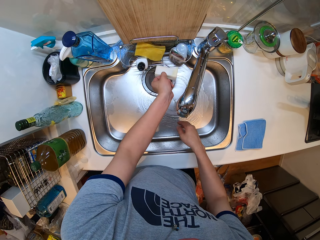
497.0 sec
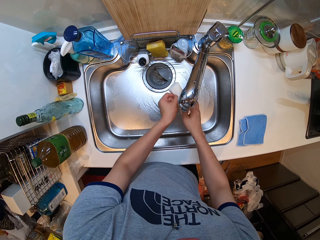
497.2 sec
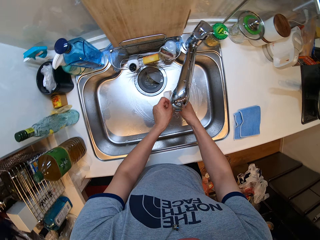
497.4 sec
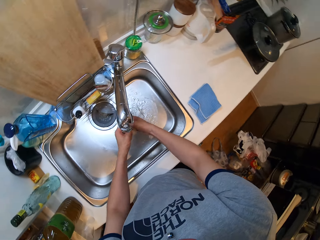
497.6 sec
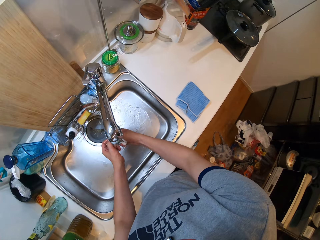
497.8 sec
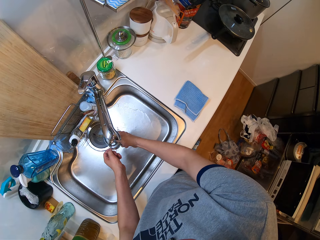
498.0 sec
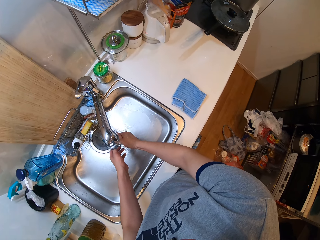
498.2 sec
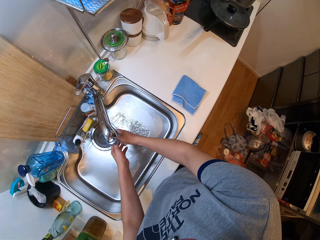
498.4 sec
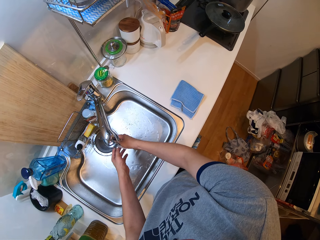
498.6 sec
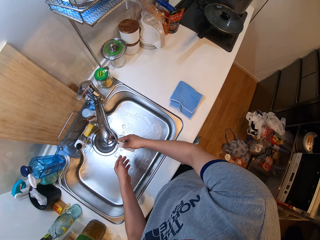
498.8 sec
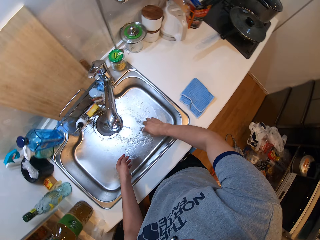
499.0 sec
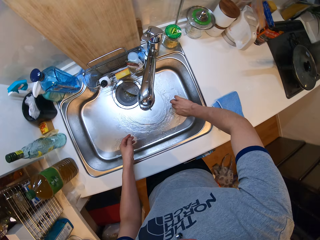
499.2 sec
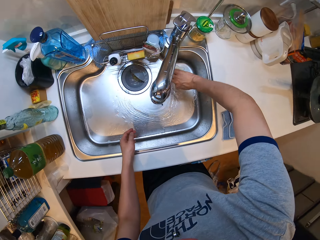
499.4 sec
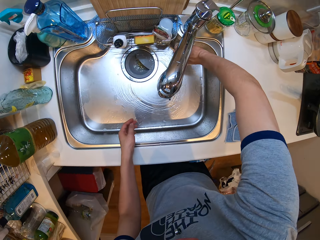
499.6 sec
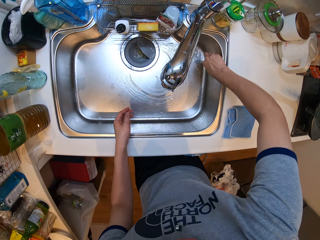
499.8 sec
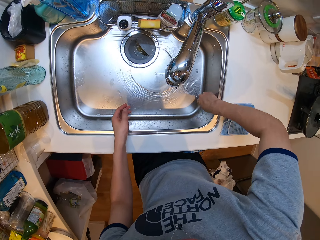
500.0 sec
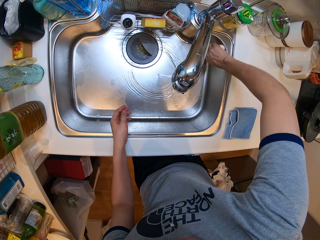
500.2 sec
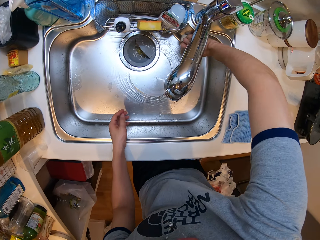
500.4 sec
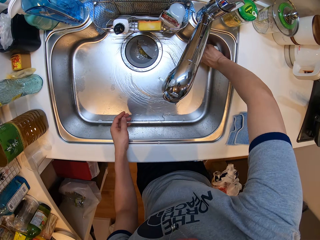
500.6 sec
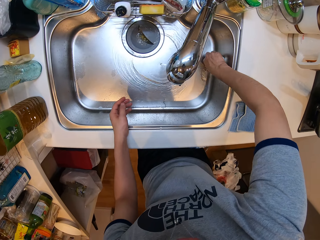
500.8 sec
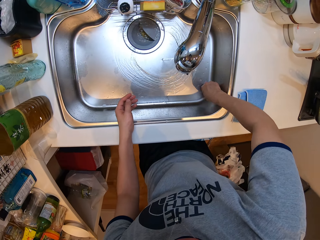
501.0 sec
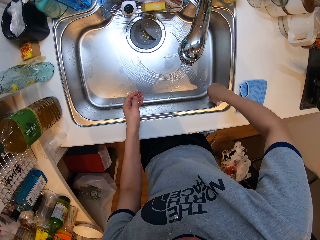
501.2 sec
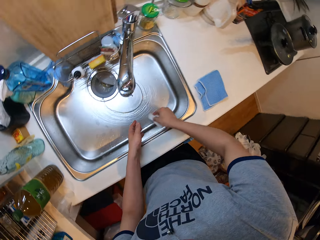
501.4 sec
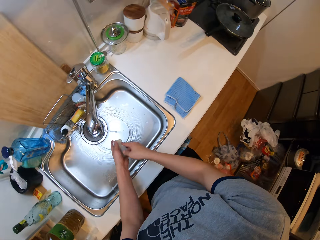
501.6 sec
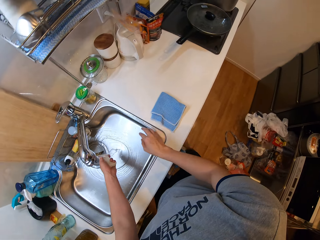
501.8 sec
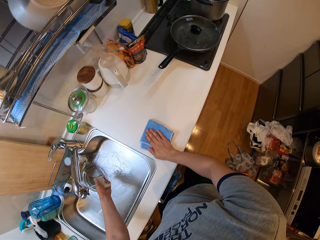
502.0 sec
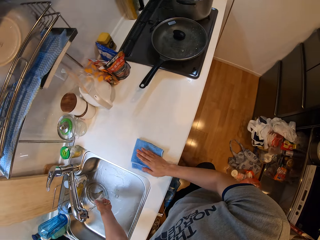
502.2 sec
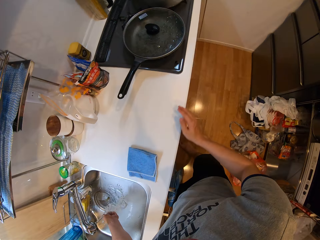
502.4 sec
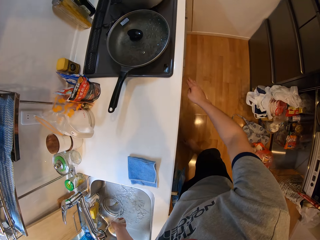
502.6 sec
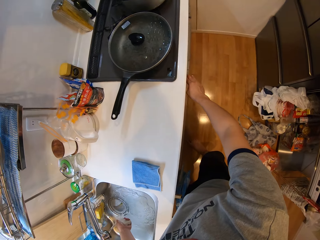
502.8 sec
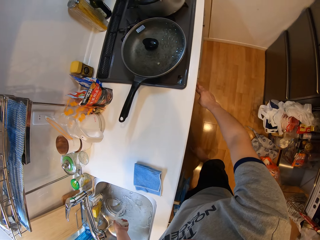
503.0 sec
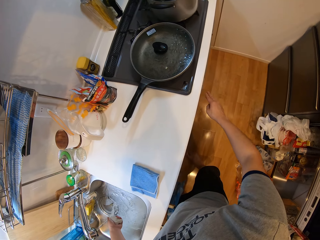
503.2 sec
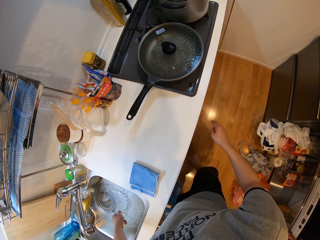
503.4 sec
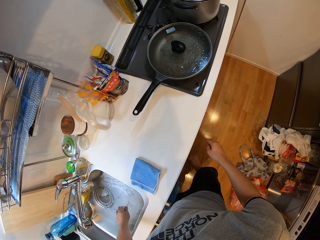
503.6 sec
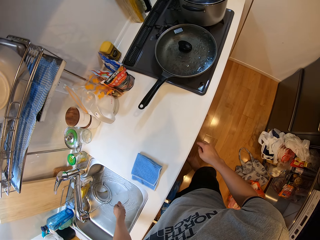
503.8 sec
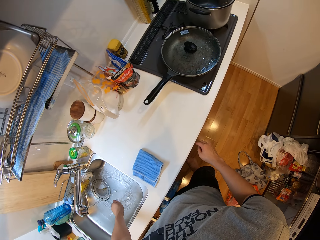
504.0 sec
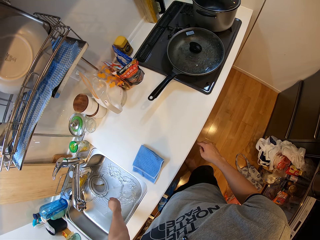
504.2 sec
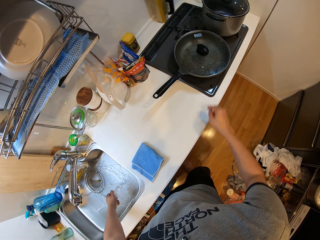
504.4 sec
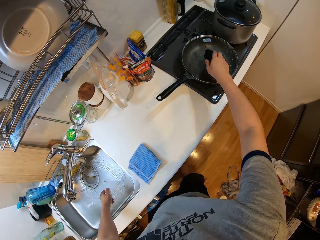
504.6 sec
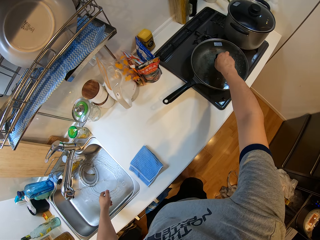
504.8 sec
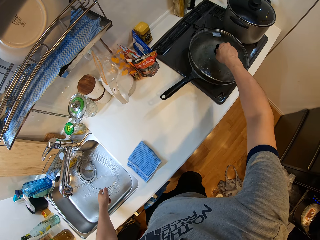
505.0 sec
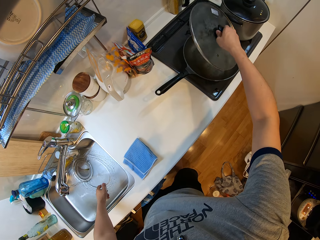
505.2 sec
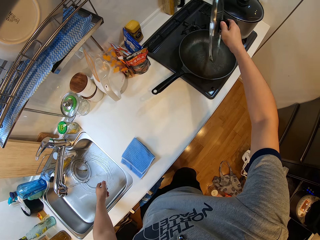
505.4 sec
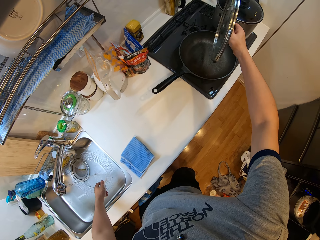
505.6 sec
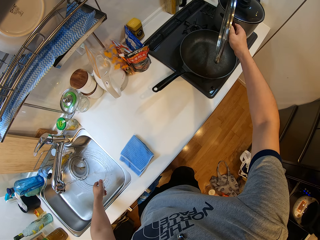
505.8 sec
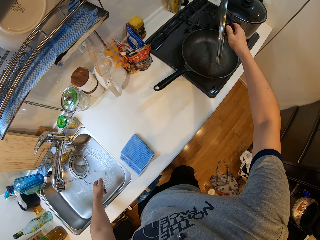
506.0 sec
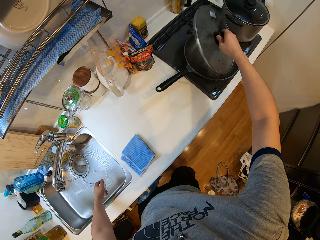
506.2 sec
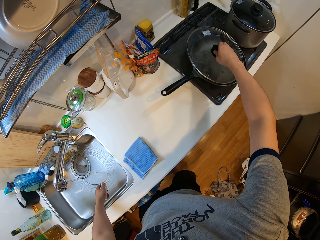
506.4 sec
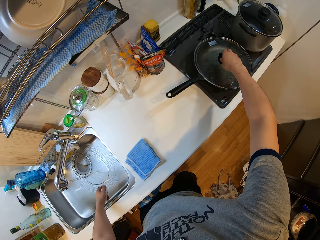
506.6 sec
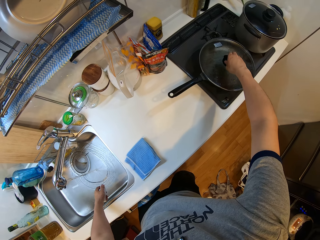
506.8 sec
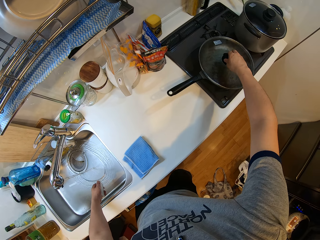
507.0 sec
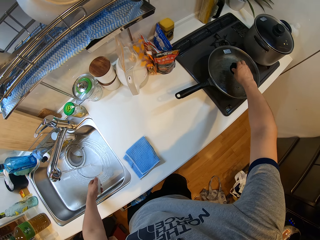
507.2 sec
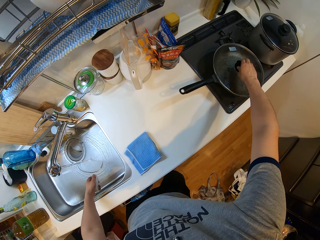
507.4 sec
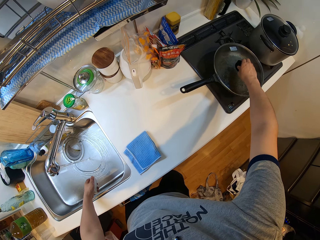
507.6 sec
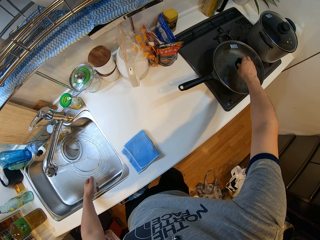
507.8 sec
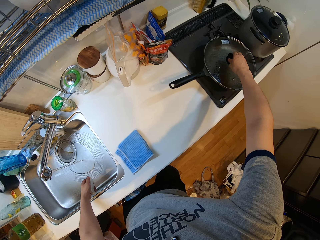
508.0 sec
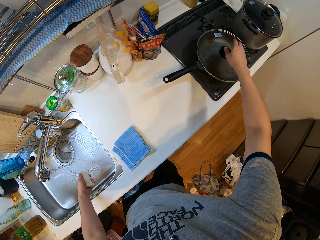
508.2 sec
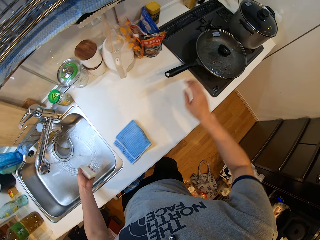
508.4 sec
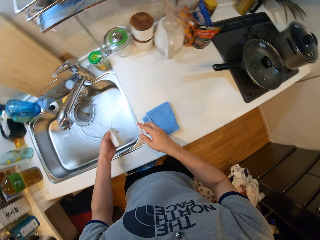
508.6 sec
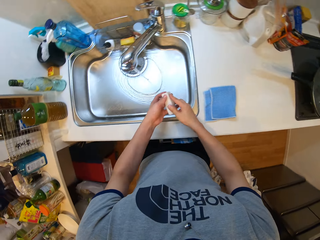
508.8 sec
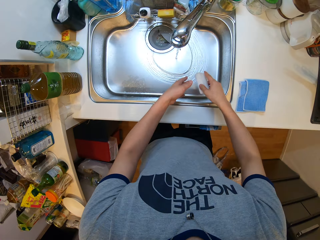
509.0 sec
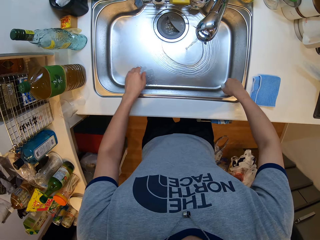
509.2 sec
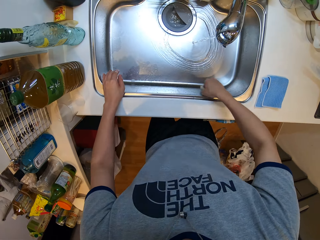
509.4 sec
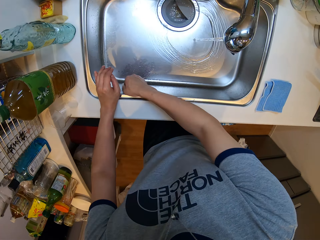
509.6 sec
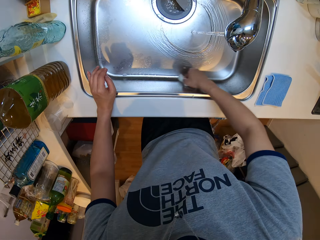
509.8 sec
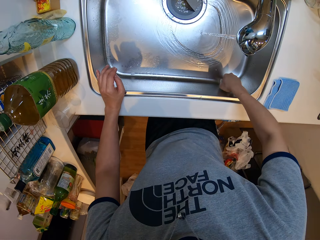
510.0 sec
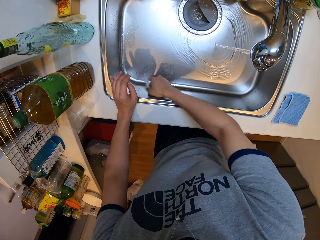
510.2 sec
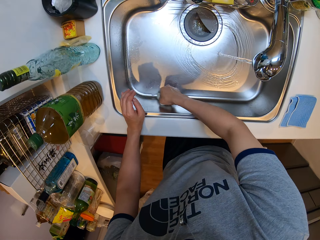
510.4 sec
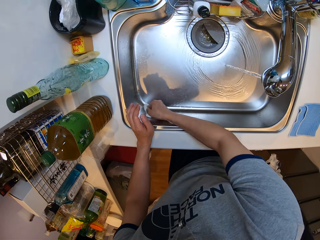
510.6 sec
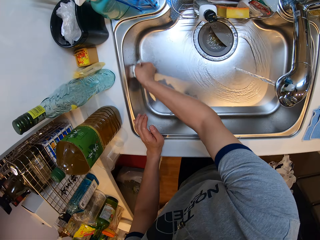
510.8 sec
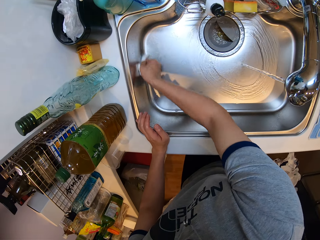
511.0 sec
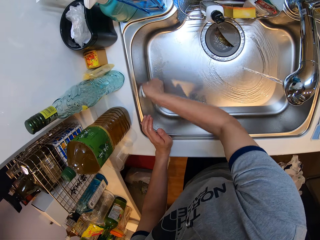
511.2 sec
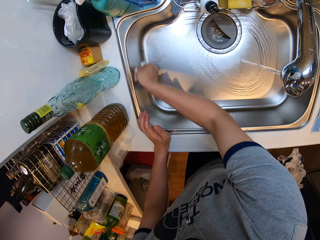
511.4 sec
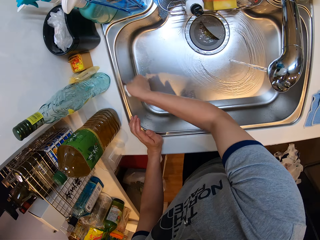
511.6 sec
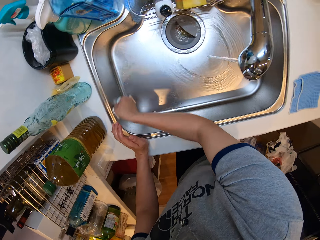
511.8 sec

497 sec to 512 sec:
The camera wearer picks up a sponge. They rinse the sponge with water. They clean the sink with the sponge. They press the power control of the cooker. They open the cover of the frying pan. They cover the frying pan with a lid. They hold the sponge with both hands. They clean the sink with the sponge.

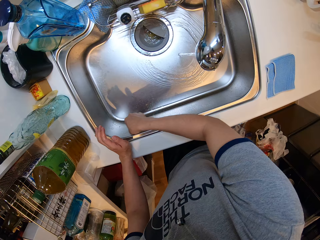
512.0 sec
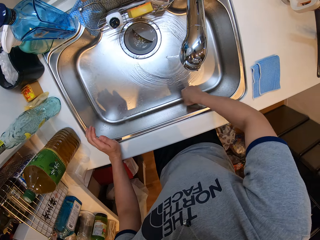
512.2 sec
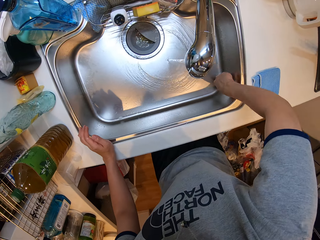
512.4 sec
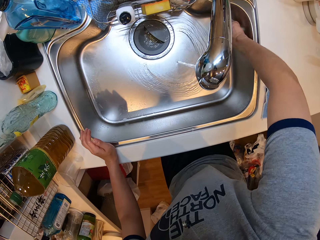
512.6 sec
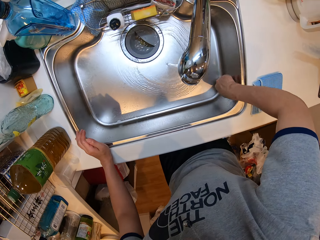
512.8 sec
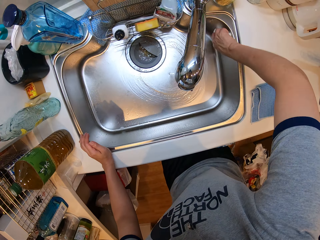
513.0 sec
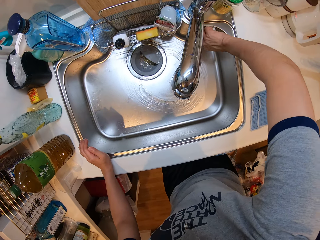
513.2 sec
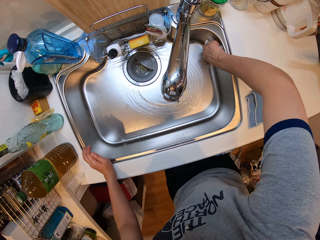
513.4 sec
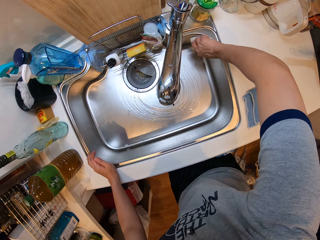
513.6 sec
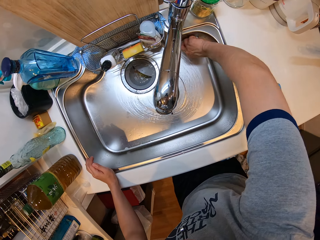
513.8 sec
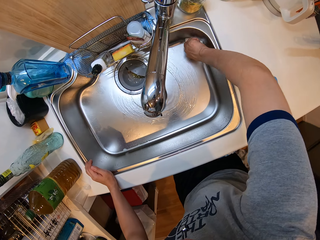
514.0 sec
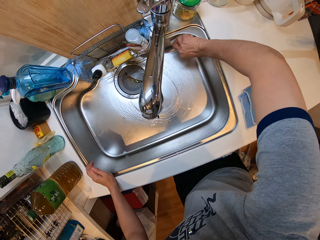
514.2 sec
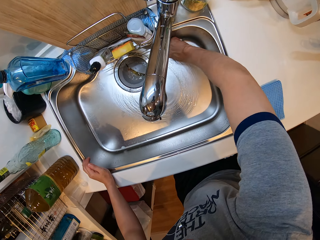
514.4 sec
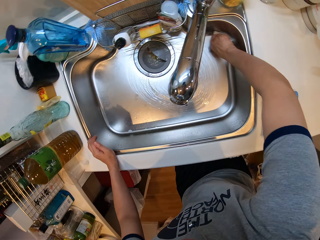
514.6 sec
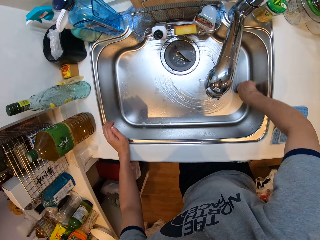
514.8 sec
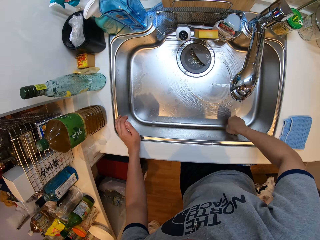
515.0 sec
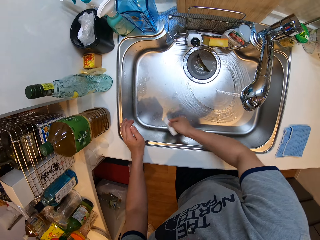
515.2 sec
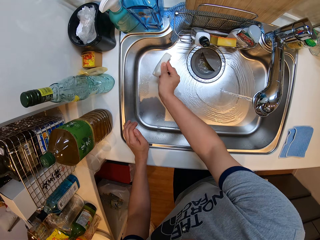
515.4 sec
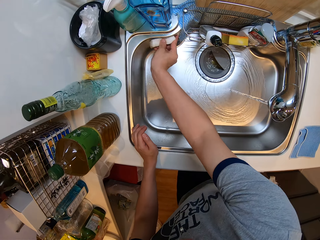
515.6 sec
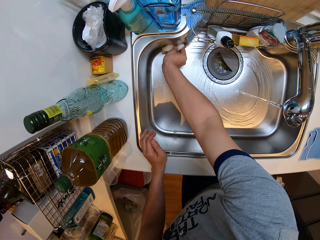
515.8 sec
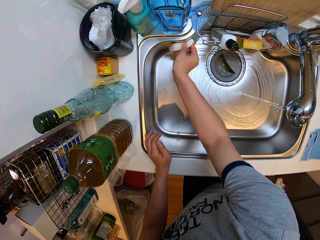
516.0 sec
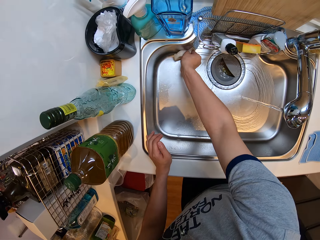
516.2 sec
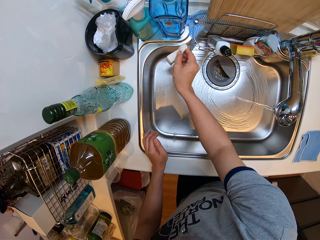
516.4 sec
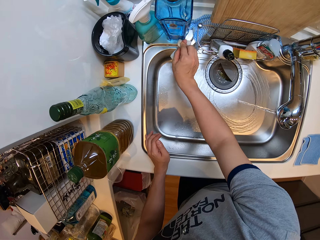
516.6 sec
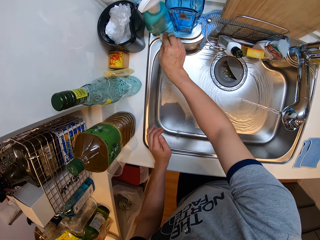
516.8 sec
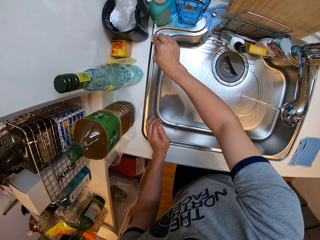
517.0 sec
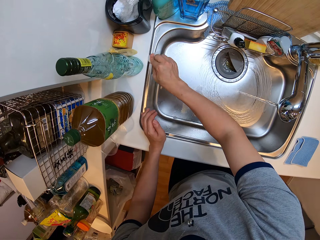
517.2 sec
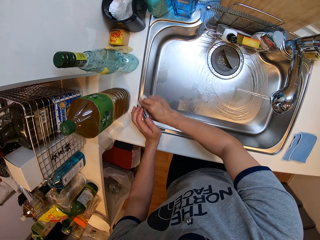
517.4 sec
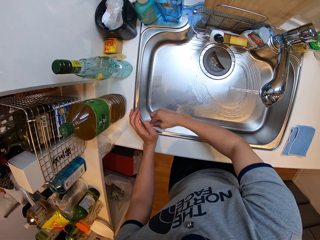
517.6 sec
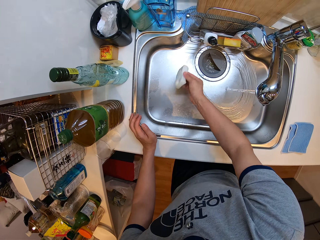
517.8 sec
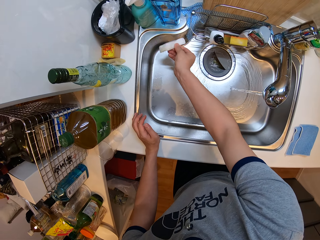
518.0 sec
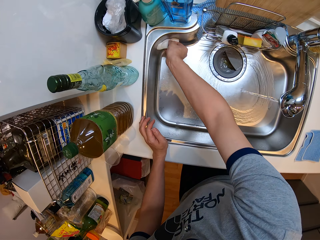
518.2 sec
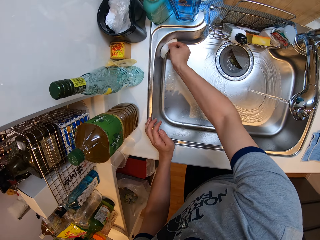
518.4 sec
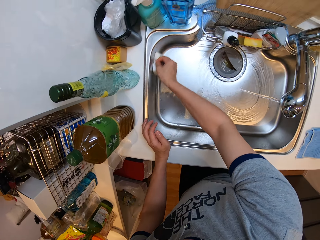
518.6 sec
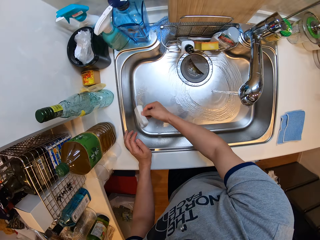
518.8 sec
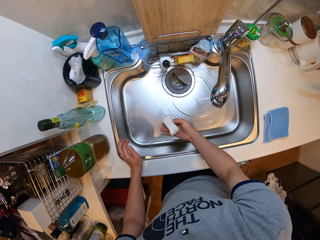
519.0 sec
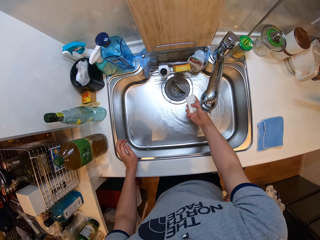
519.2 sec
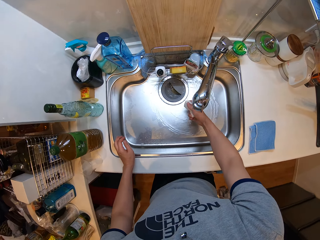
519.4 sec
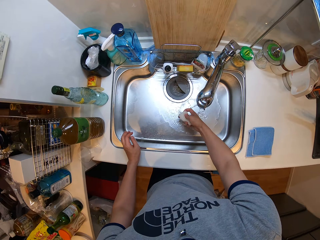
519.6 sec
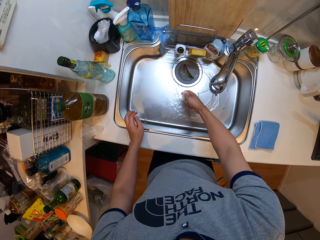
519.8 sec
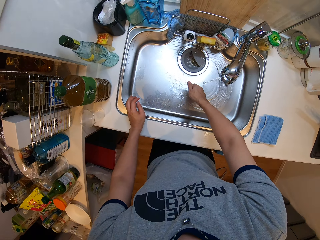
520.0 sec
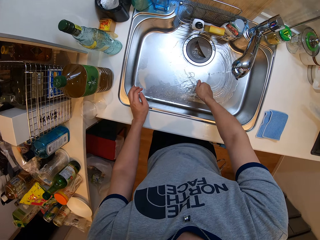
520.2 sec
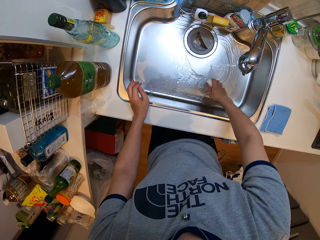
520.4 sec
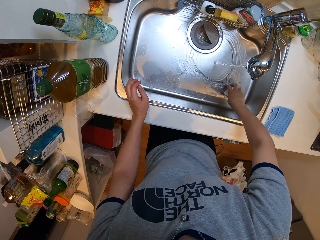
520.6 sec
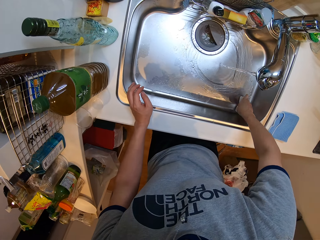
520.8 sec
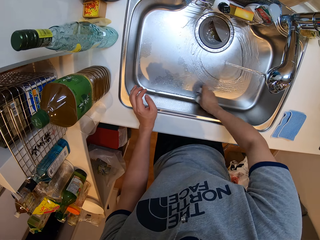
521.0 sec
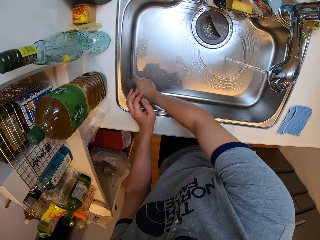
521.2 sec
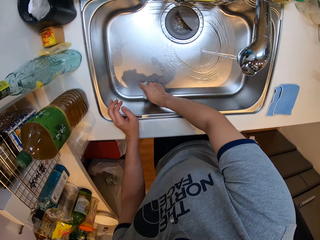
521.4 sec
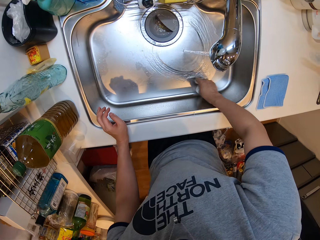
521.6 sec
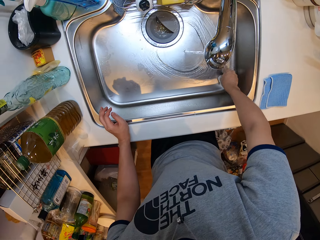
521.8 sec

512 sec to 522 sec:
The camera wearer rinses the sponge with water and squeezes the sponge.
